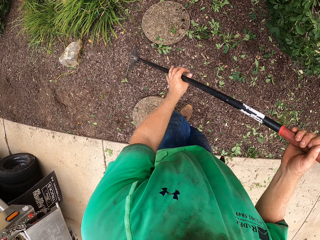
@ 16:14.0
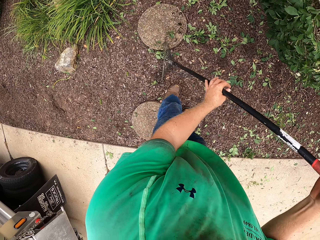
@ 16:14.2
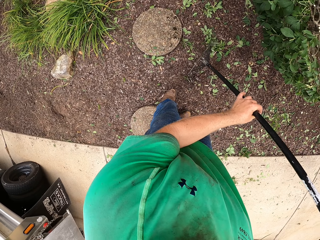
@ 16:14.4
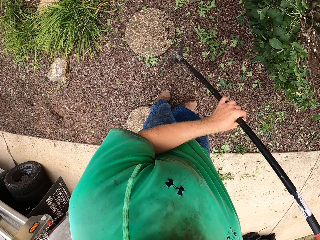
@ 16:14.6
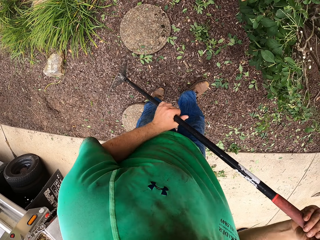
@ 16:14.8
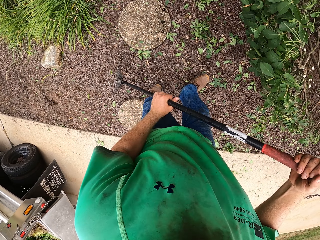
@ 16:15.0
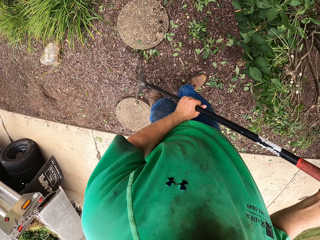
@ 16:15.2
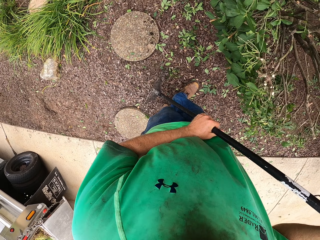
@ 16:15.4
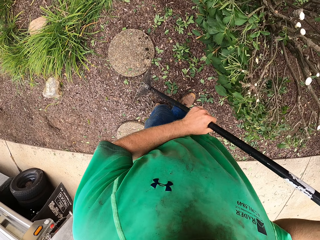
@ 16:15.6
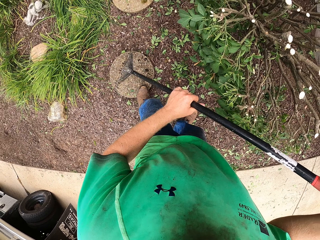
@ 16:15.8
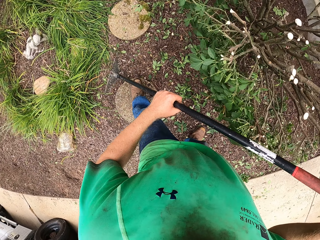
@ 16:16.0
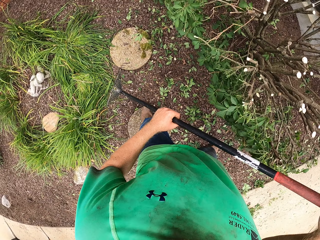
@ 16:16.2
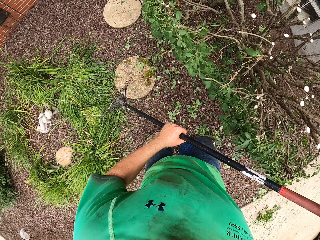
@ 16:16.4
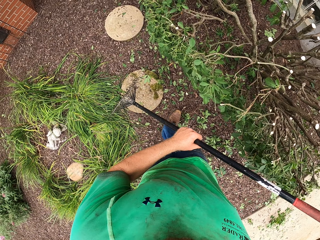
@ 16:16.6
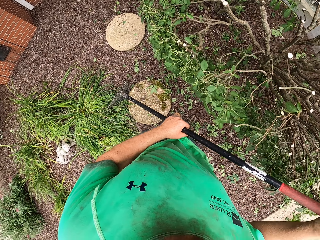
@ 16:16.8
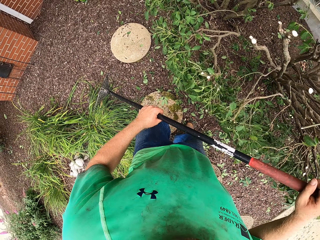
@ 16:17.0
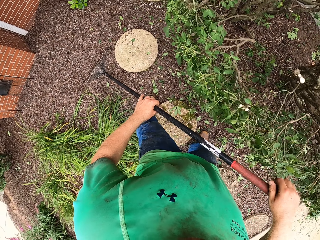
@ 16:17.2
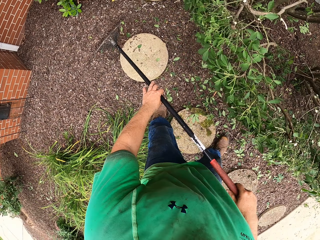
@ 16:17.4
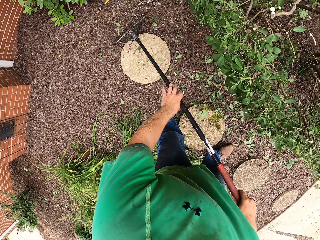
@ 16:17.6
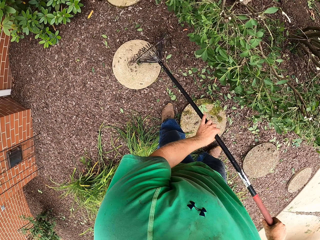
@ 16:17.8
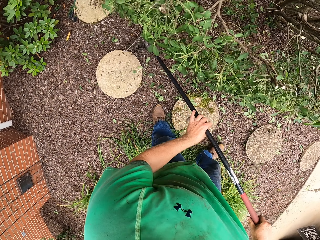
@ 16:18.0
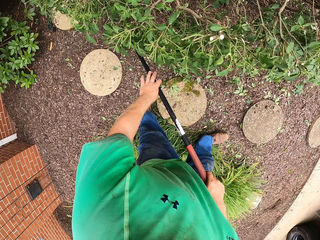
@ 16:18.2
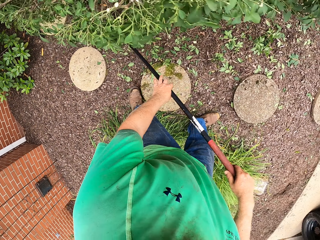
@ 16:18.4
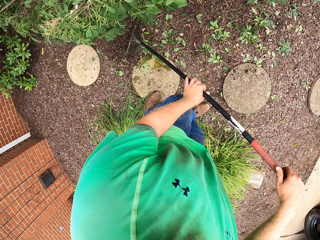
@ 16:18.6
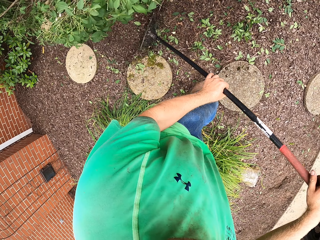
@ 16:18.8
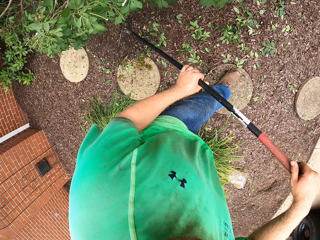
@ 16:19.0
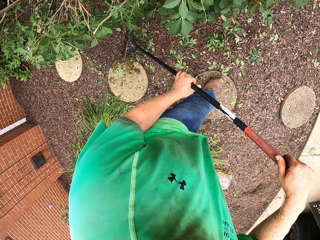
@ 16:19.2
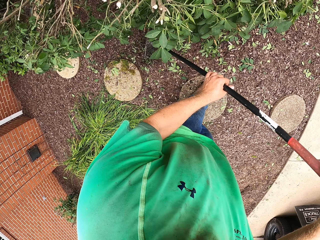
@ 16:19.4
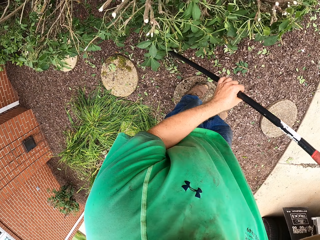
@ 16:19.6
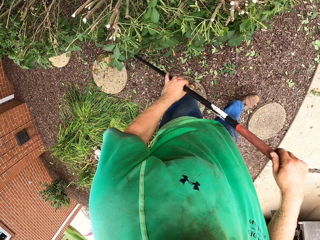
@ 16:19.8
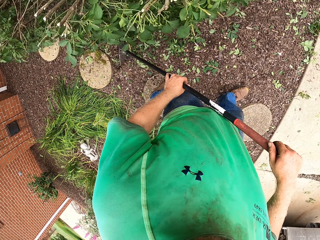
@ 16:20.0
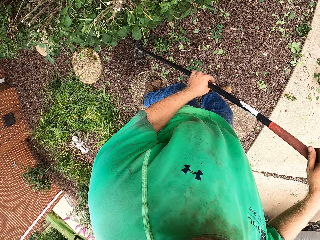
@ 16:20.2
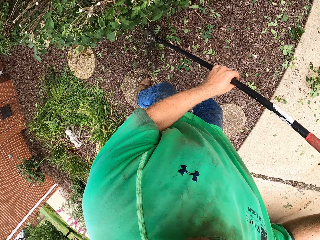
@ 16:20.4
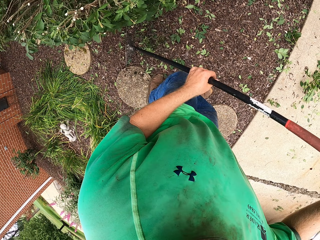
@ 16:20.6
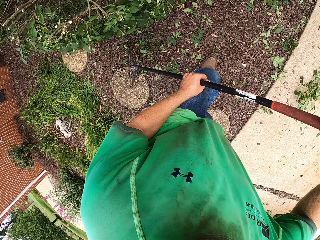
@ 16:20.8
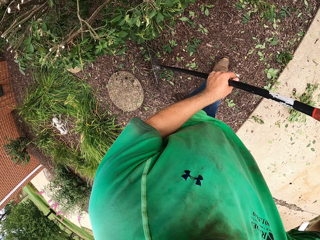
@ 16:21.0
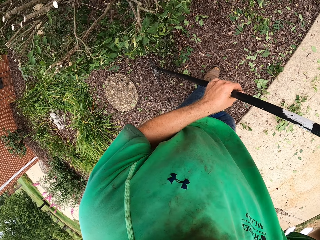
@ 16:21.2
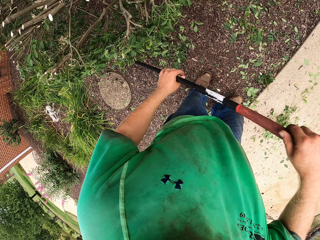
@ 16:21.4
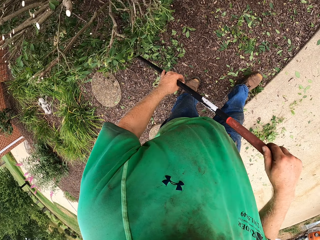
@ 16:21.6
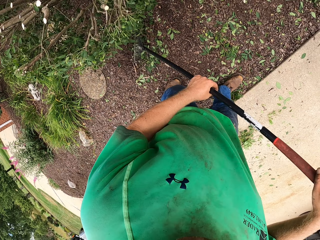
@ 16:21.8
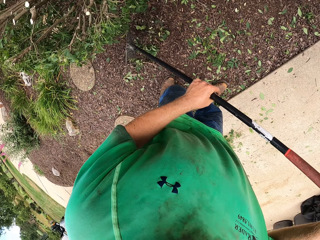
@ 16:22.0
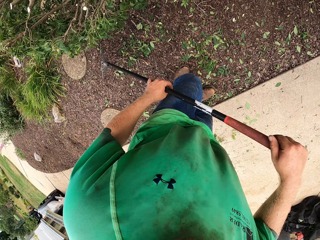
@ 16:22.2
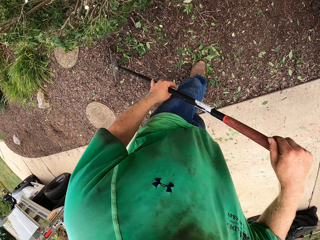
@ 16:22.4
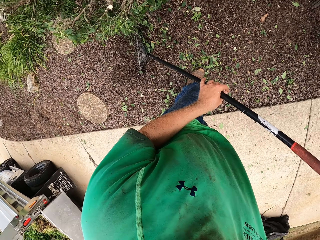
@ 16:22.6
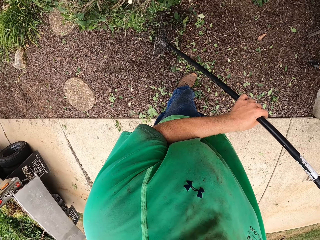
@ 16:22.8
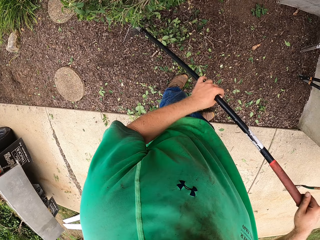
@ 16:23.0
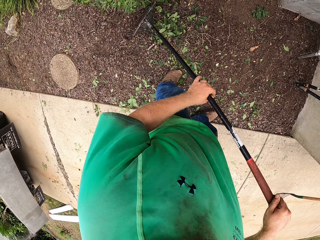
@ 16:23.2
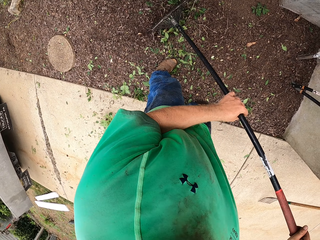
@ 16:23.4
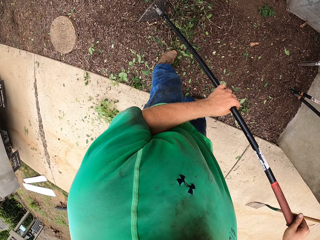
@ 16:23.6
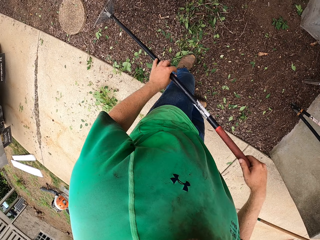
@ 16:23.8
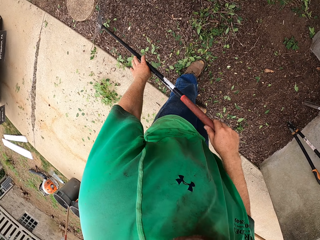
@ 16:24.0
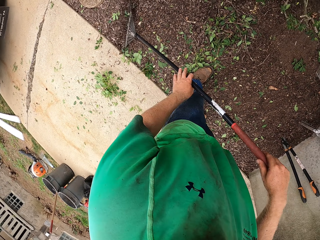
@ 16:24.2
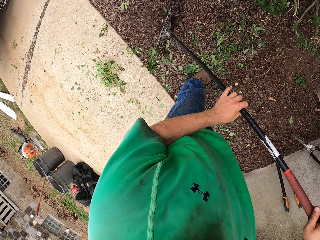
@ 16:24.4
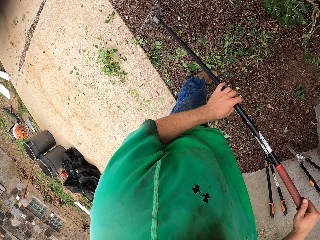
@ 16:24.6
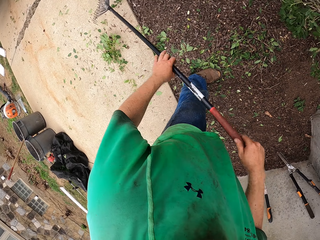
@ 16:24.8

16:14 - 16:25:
The camera wearer holds the rake with both hands. They rake plant debris on the floor with the rake in both hands. They move leaves with the rake repeatedly.

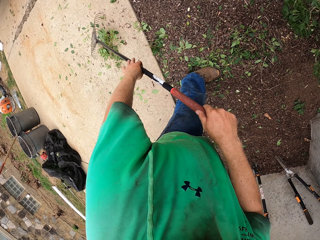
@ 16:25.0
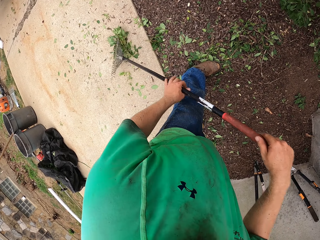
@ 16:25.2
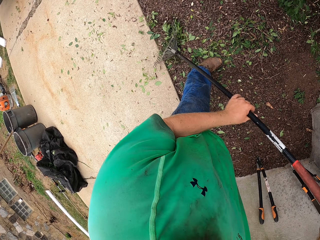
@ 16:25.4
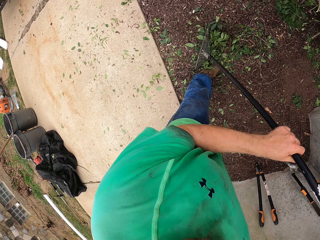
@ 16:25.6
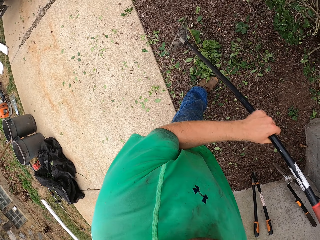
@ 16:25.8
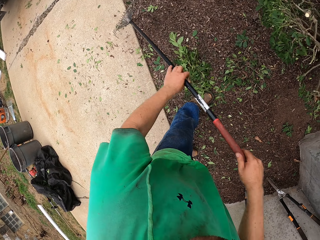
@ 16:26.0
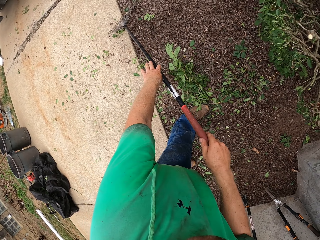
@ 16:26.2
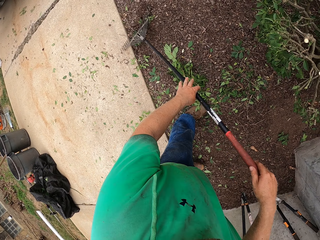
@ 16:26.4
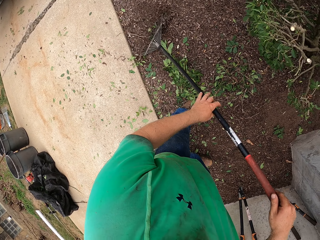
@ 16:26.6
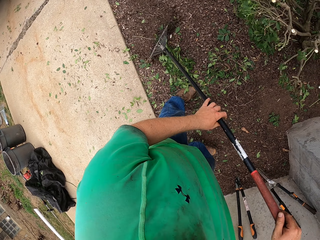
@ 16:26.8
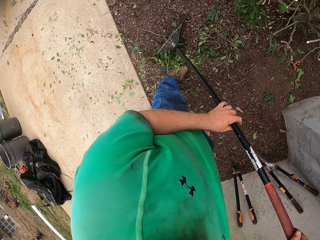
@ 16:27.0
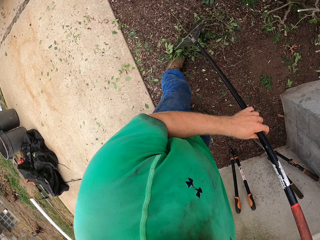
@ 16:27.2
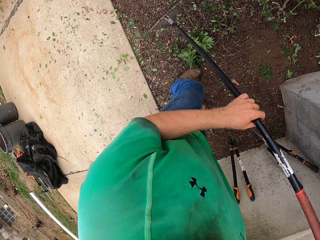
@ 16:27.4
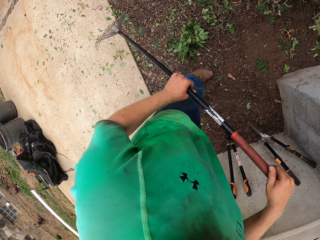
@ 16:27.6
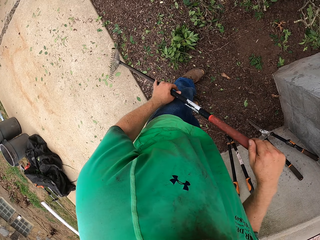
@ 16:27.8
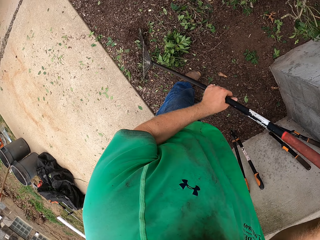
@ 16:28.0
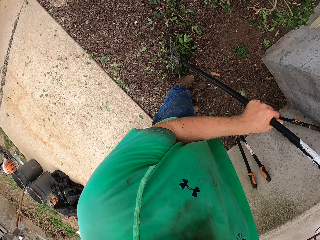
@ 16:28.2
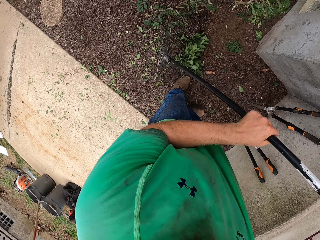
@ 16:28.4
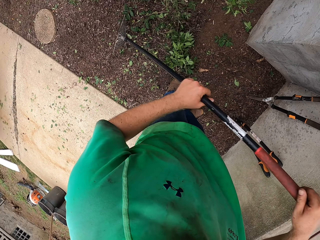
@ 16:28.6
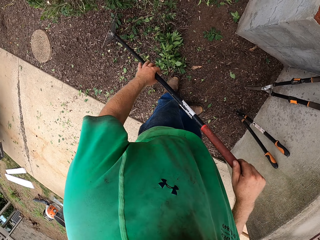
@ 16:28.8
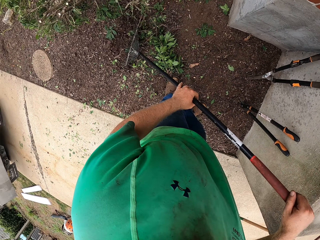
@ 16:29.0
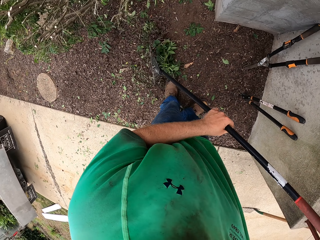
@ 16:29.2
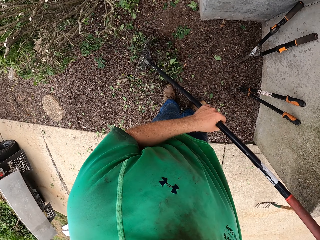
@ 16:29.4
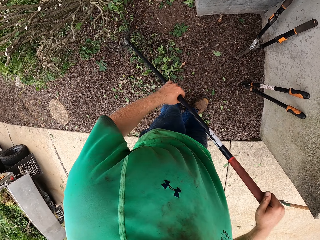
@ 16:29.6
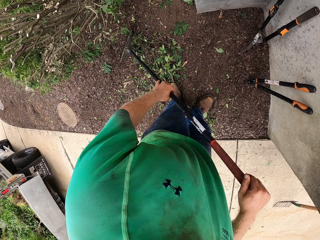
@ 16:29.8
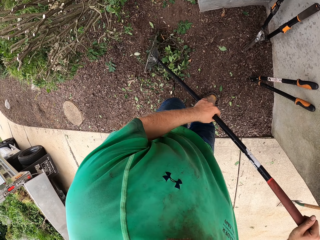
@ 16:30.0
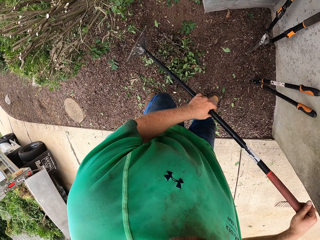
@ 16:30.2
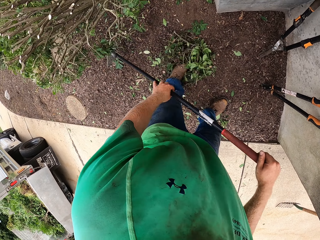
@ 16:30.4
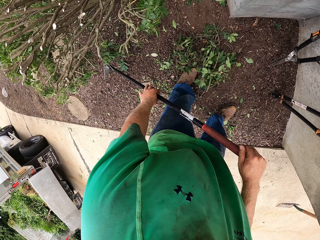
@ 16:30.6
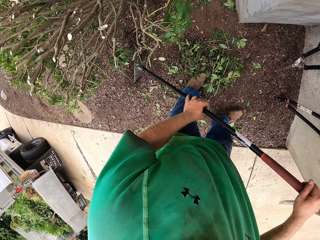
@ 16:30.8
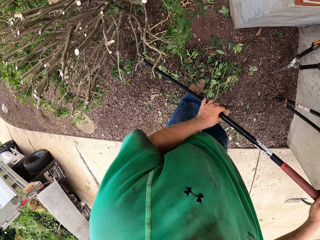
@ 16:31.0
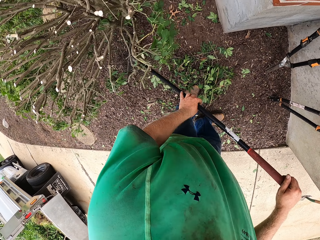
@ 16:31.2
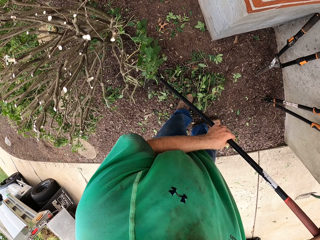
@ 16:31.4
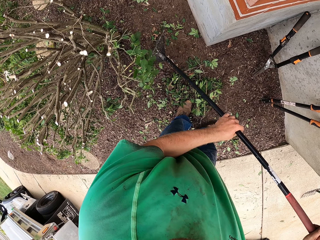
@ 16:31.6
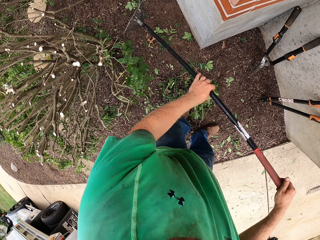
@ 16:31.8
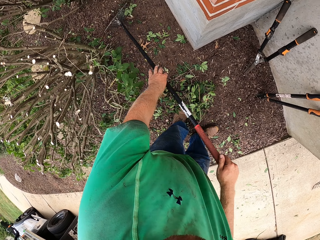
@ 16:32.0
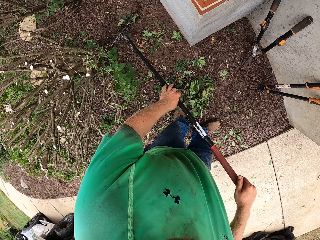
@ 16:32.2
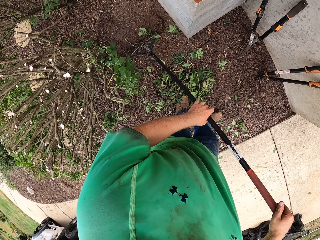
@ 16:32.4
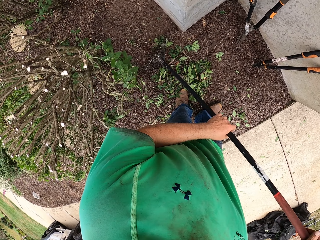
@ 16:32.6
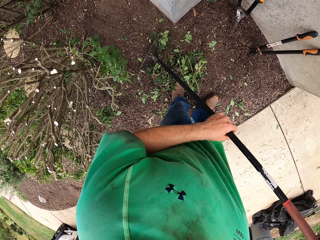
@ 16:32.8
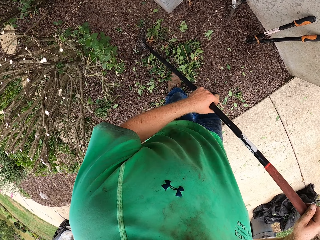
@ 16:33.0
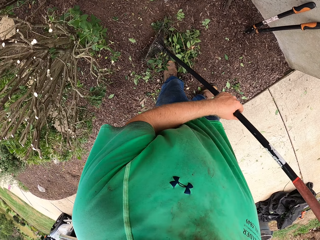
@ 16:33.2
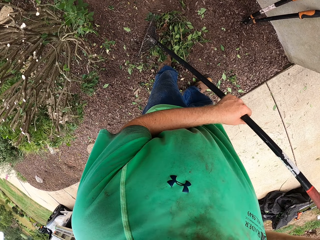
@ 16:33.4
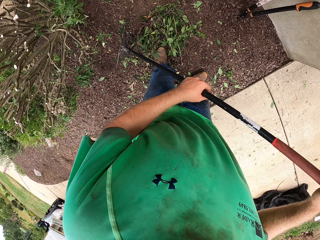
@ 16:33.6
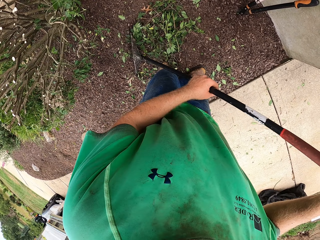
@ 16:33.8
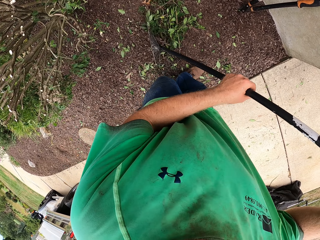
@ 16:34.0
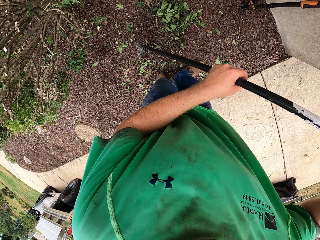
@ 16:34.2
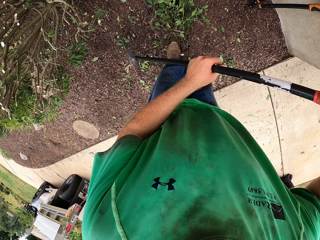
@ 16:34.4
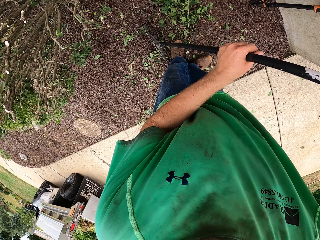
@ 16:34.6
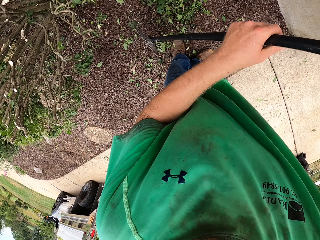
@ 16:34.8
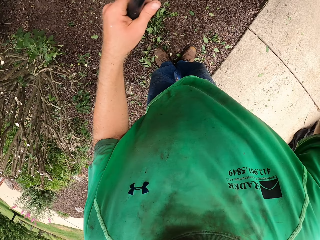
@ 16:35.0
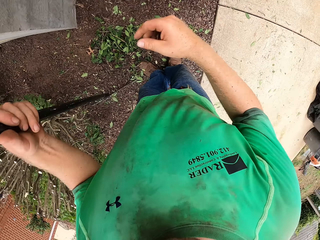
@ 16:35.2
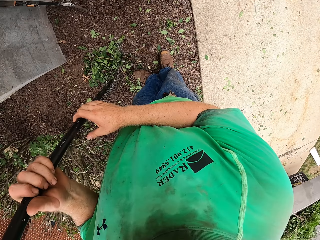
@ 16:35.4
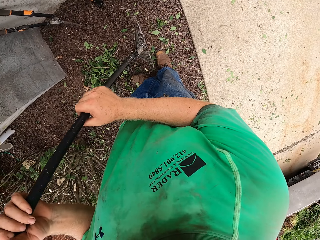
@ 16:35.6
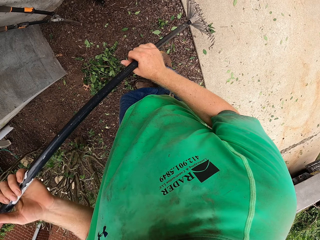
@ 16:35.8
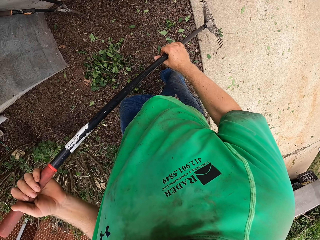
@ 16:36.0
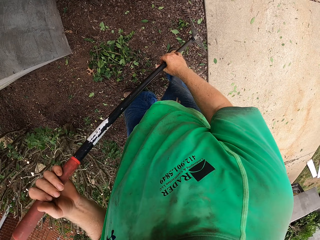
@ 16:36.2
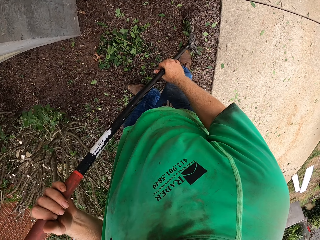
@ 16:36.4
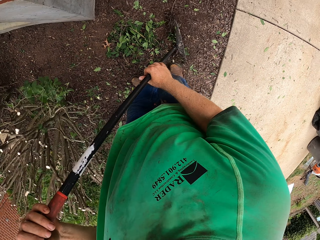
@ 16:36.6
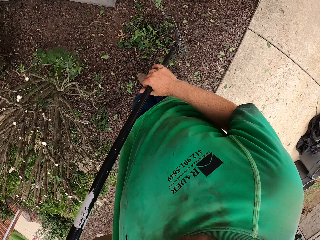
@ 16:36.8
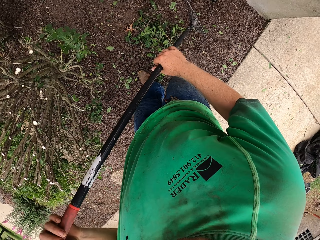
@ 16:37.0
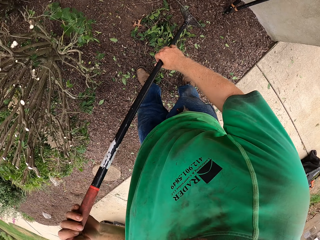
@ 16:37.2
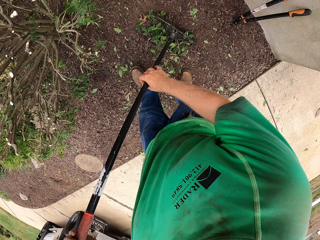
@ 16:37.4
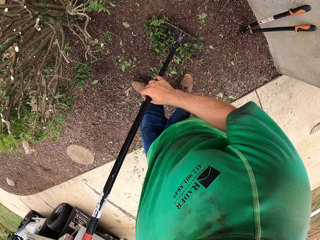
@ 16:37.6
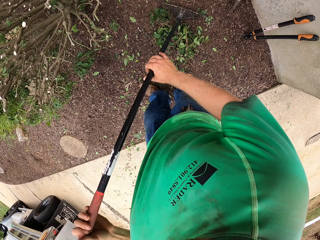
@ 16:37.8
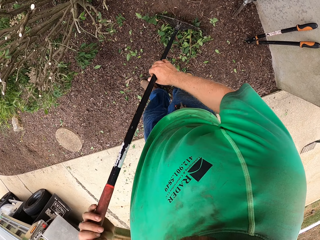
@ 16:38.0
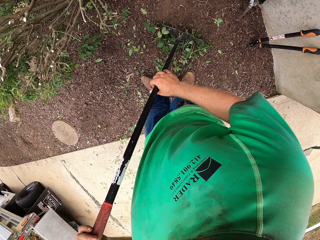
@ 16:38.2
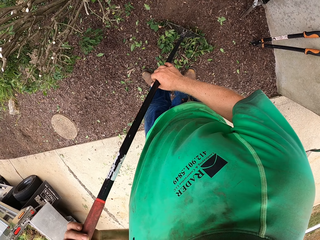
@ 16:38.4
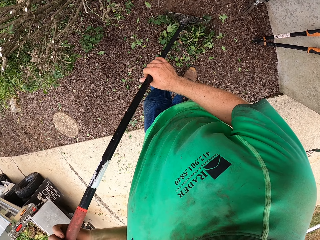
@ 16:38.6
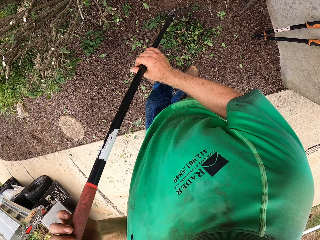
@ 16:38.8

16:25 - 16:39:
The camera wearer moves leaves with a rake repeatedly. He holds the rake with both hands. He rakes plant debris on the floor with the rake in both hands.
